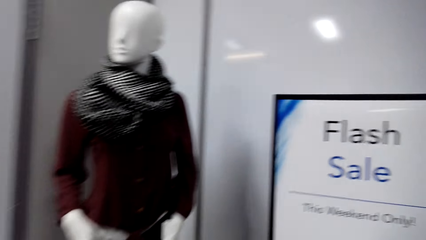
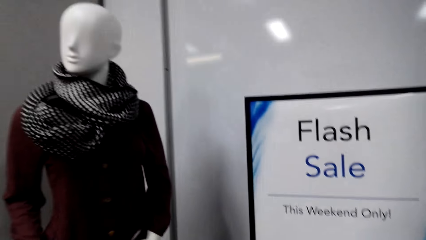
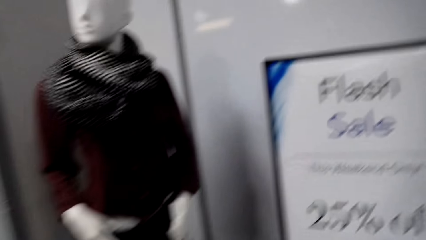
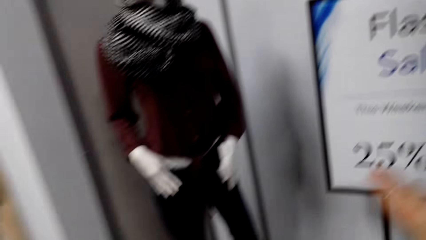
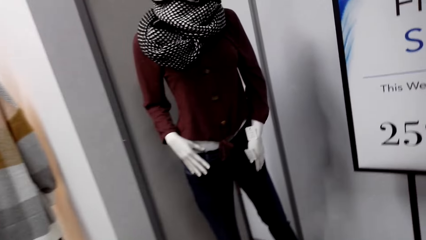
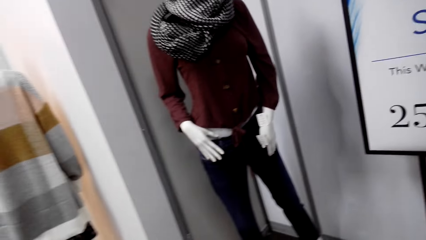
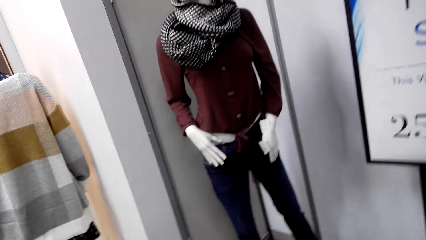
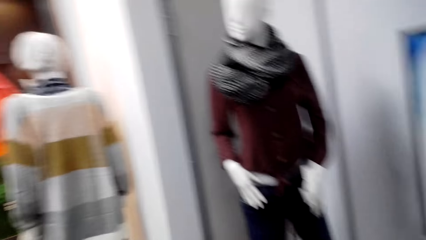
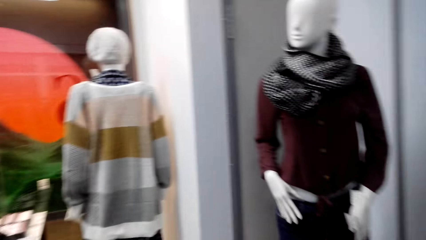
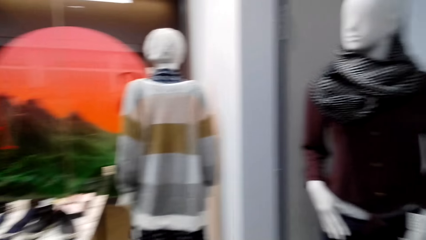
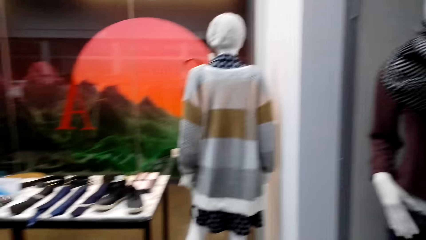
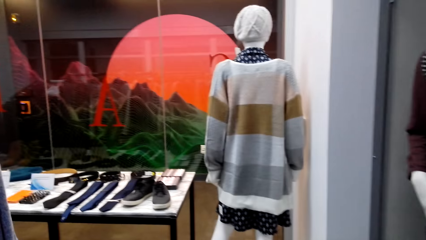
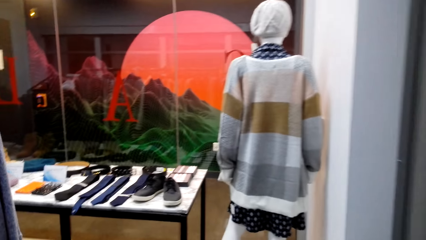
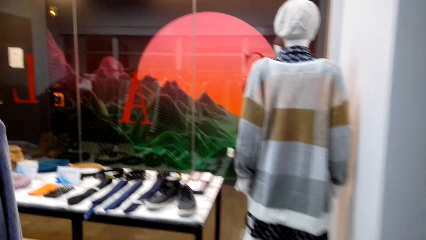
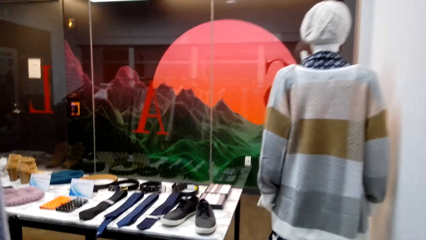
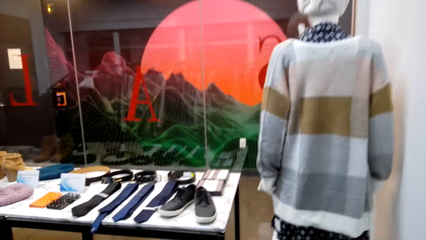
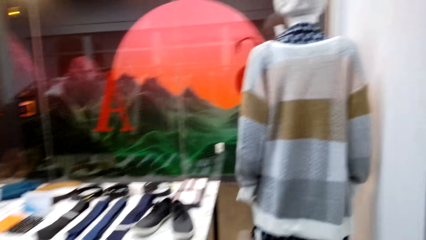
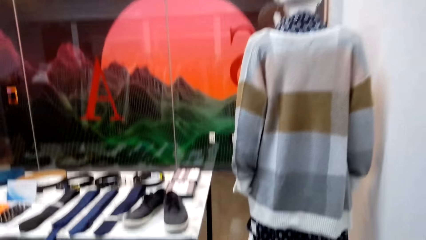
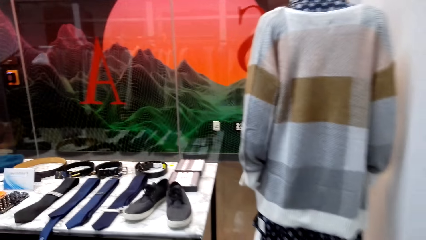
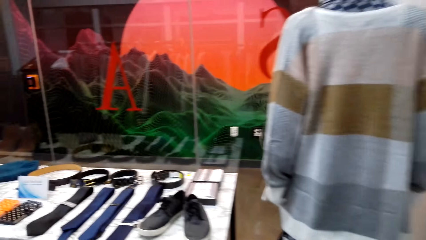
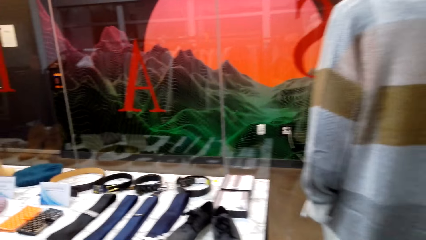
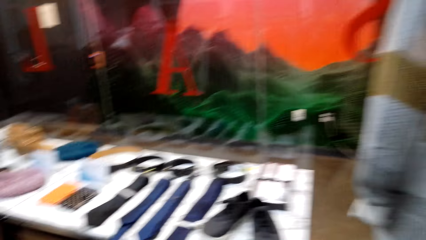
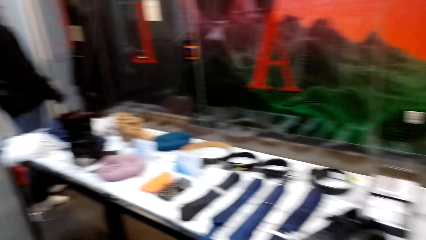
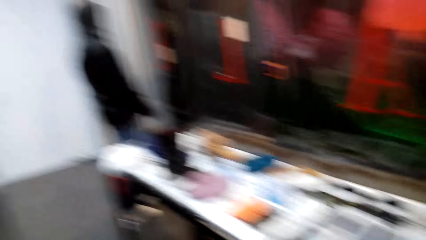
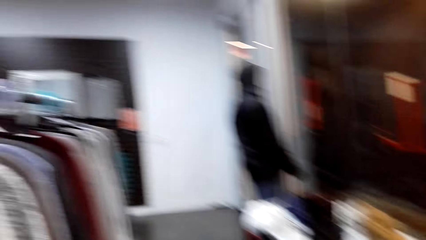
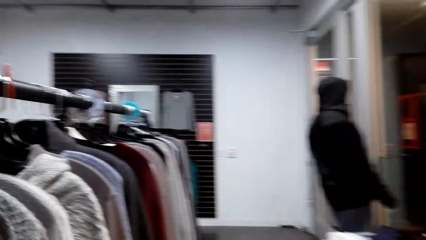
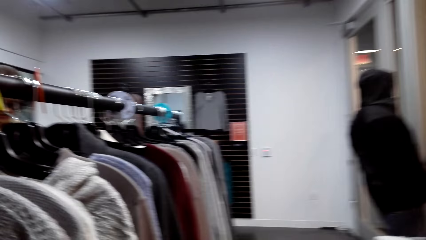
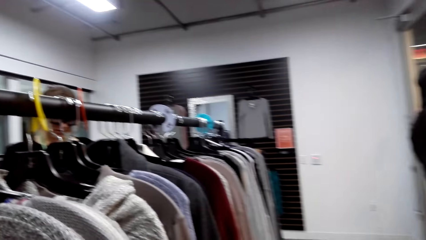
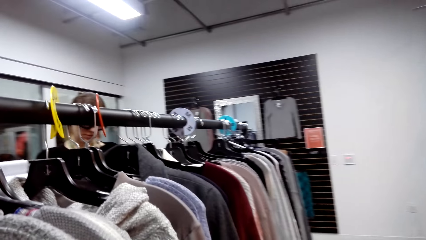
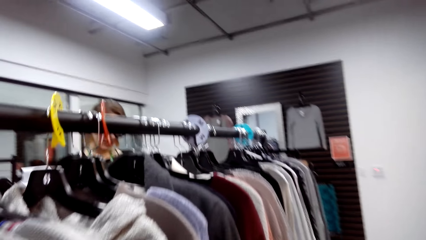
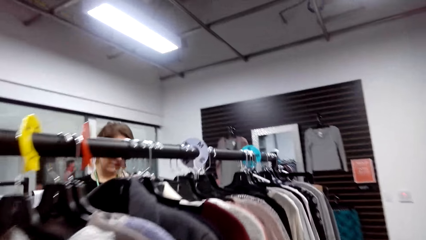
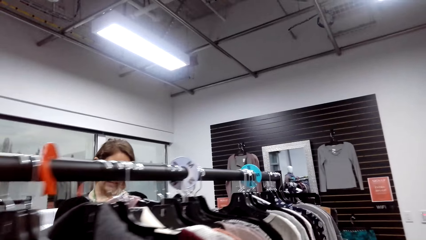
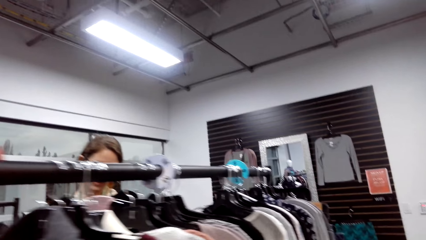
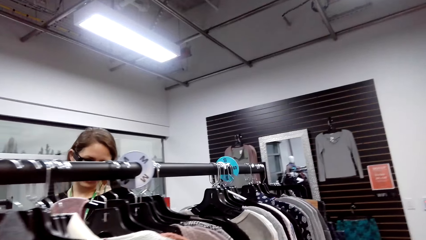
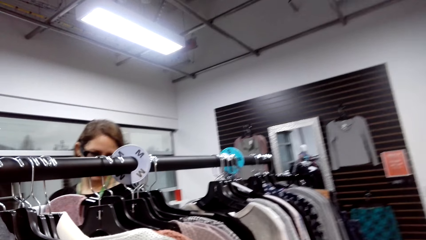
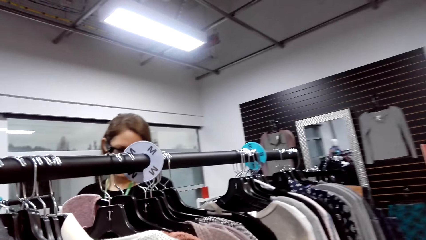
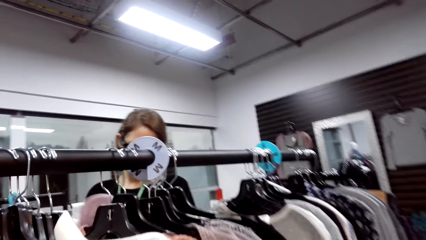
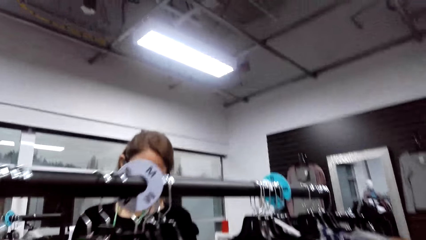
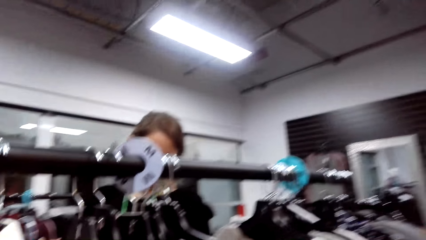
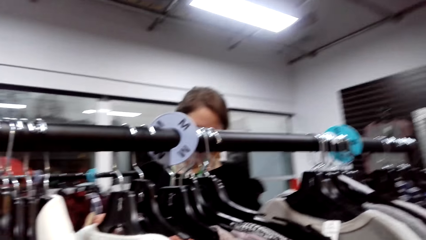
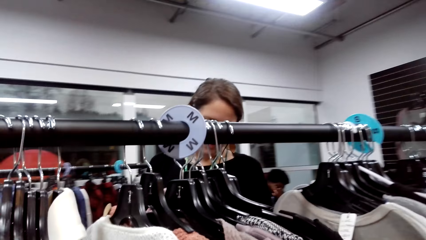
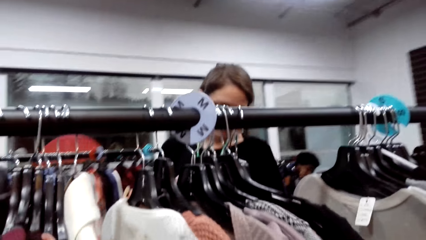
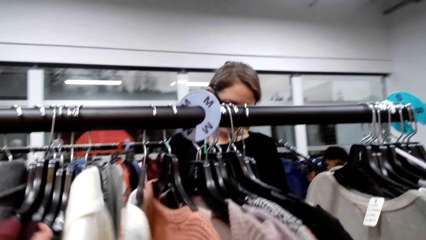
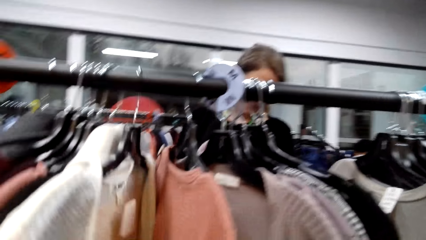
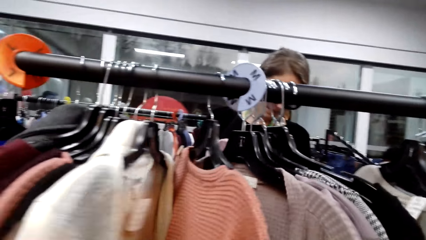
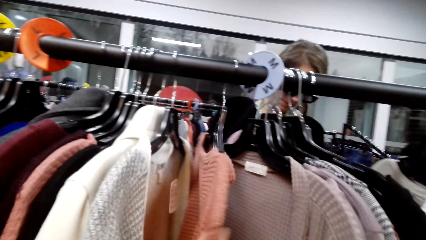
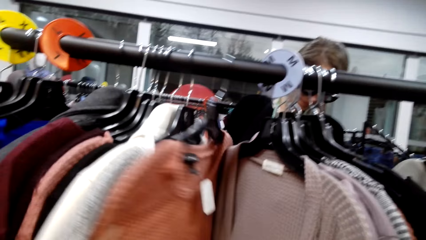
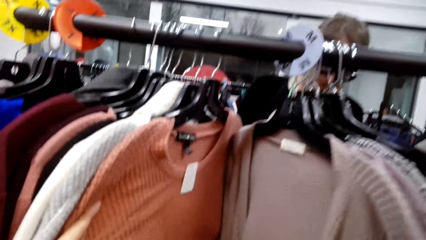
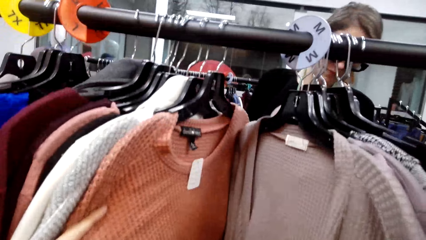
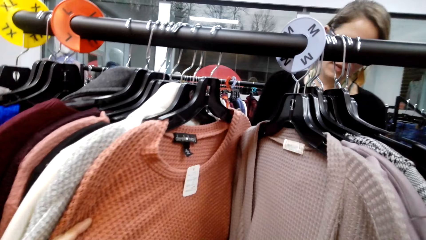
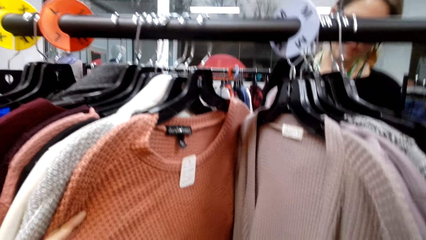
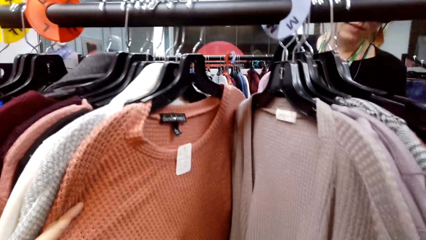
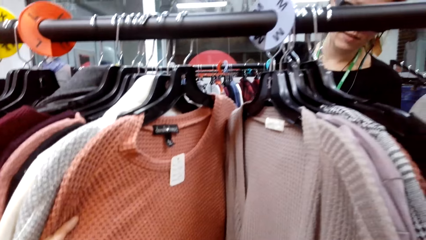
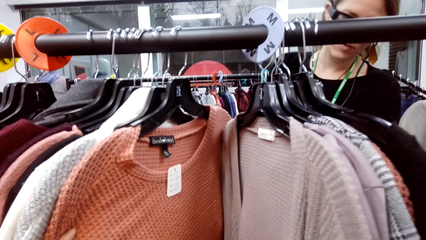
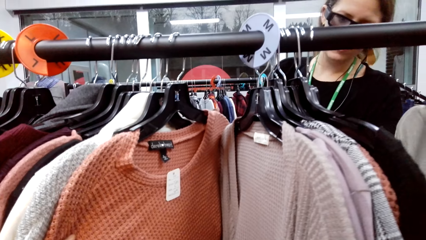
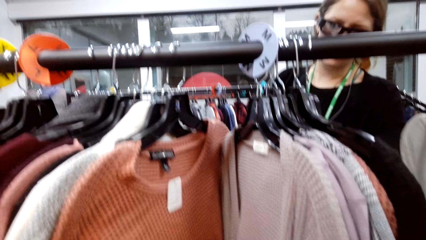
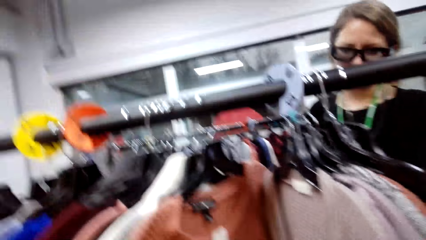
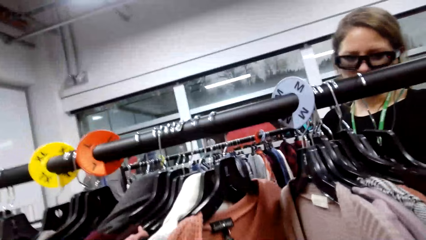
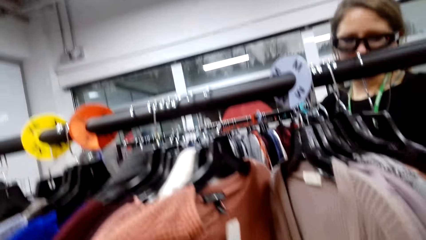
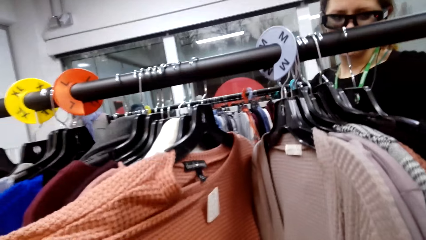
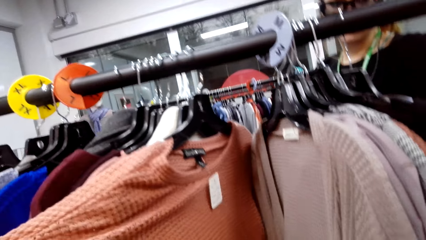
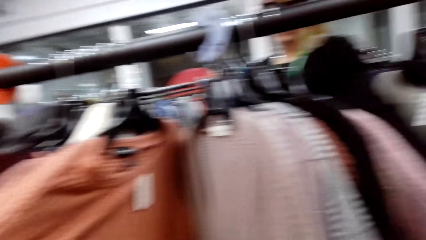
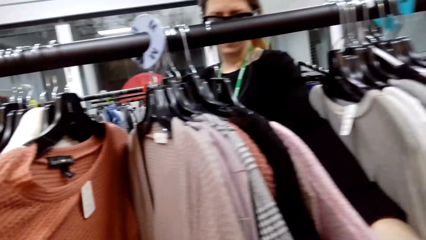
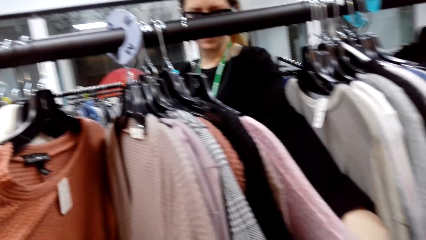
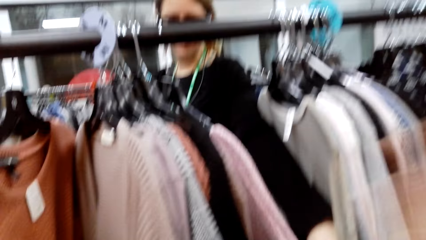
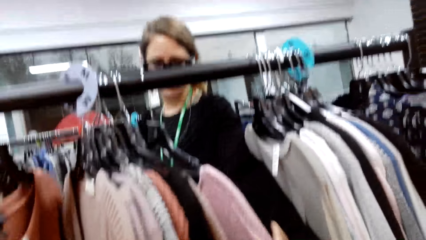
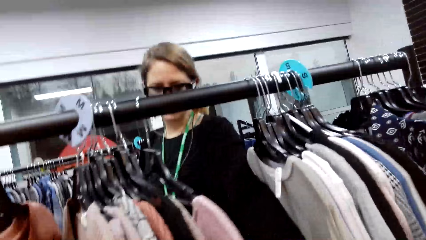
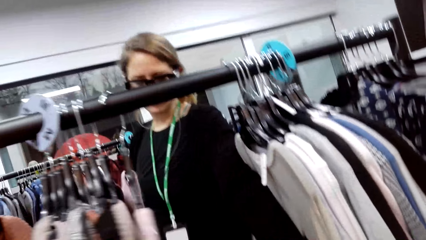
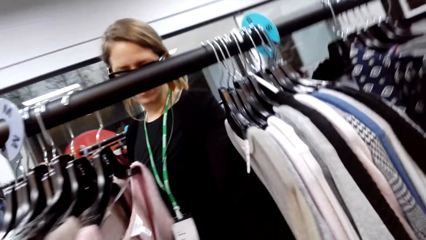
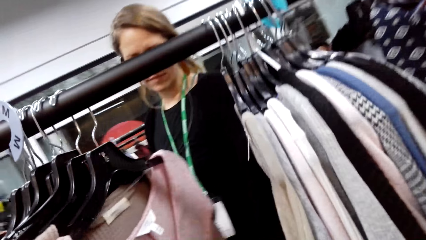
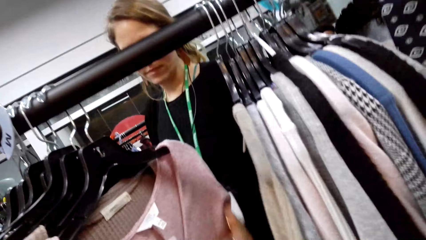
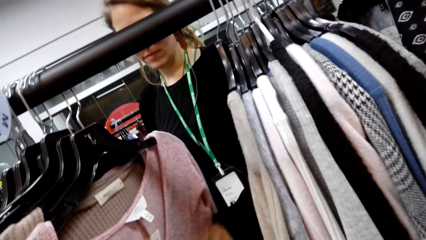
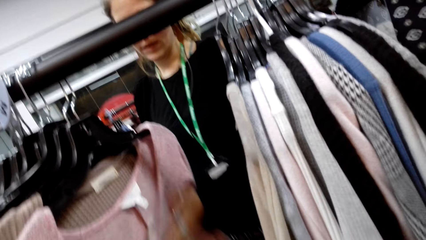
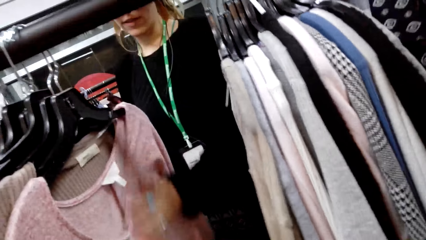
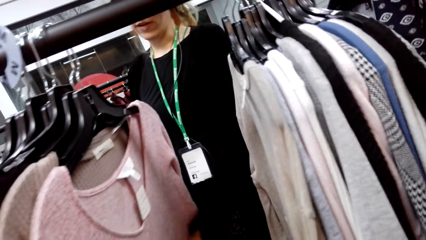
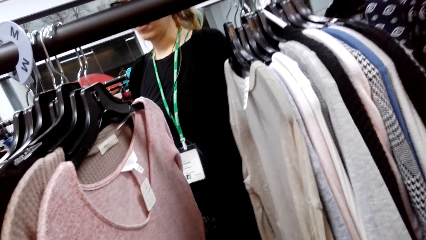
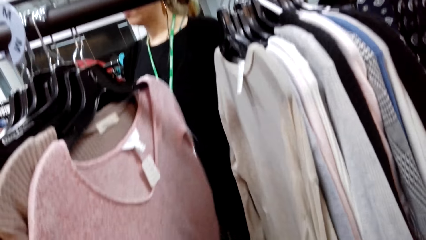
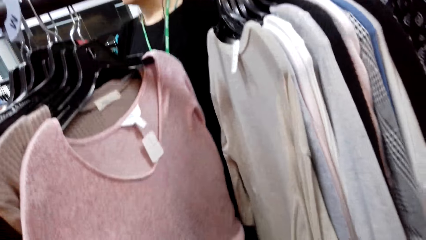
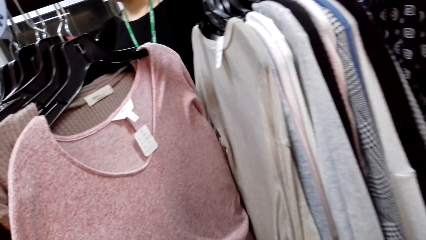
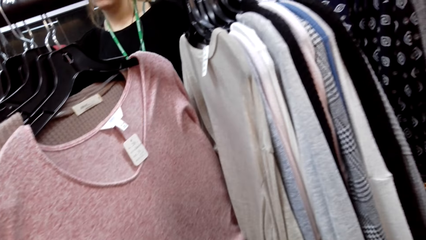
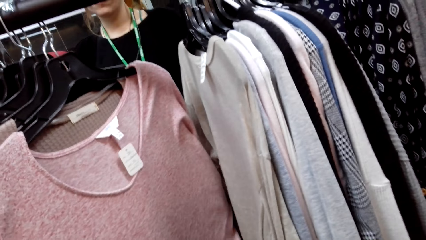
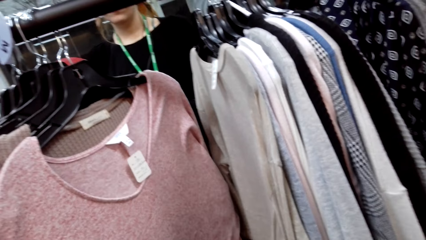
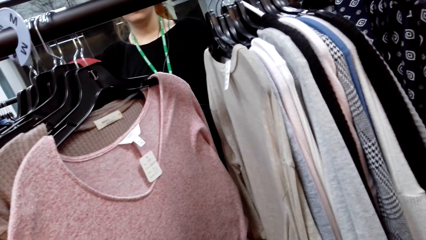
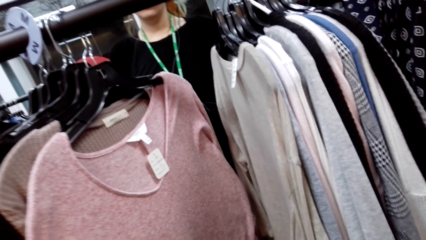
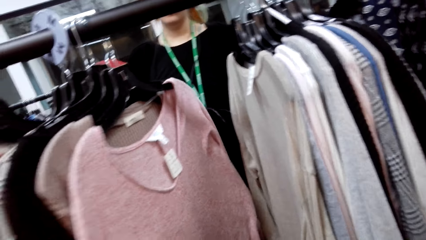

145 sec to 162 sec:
The camera wearer talks. A woman talks. The camera wearer talks. They look at the clothes on the clothes stand and hold a sweater. The woman looks at the cloth on the clothes stand.
